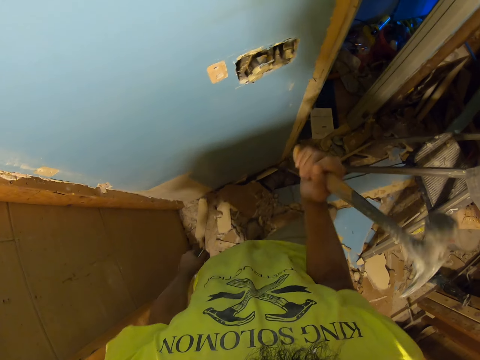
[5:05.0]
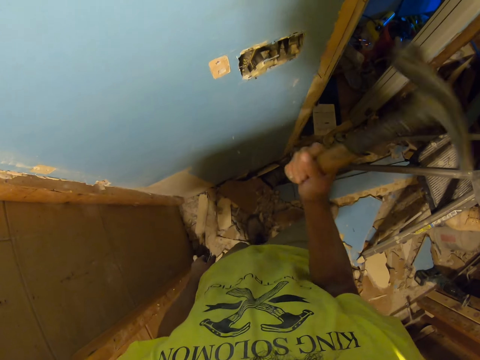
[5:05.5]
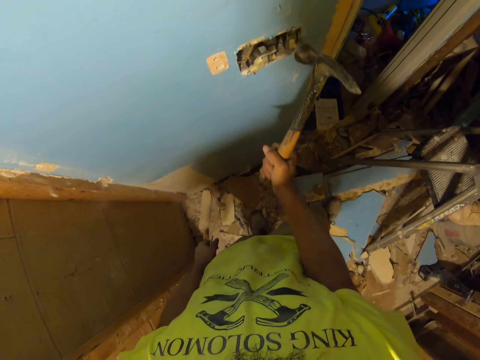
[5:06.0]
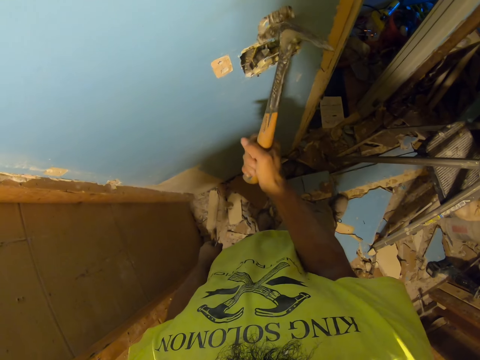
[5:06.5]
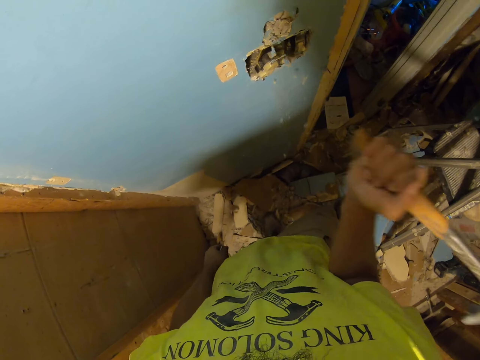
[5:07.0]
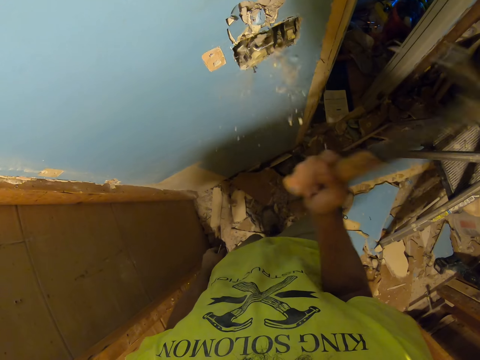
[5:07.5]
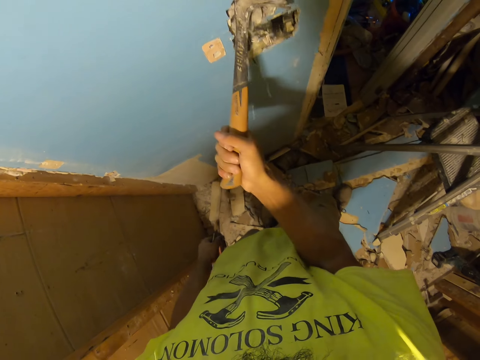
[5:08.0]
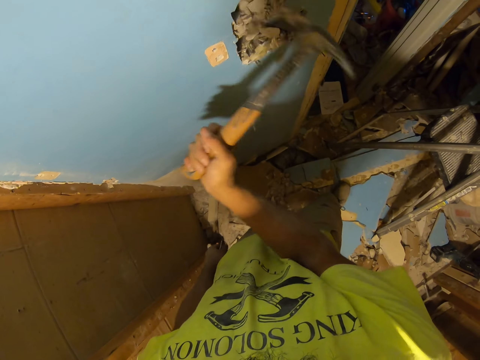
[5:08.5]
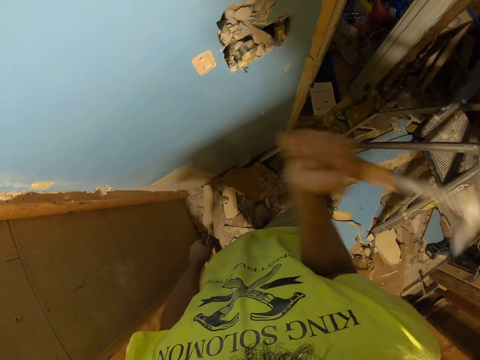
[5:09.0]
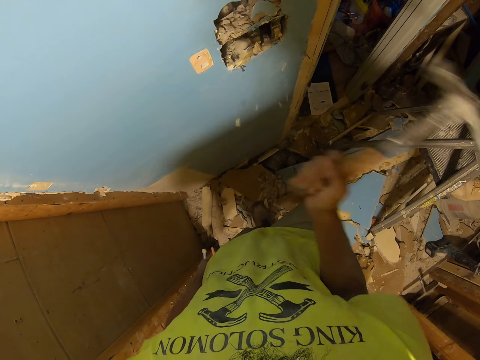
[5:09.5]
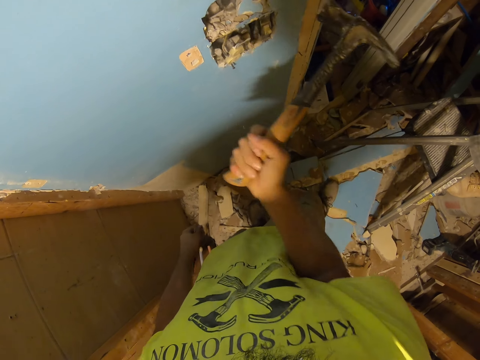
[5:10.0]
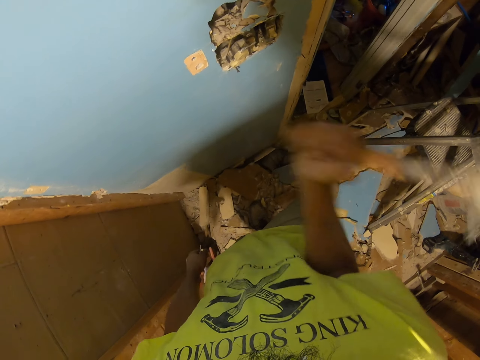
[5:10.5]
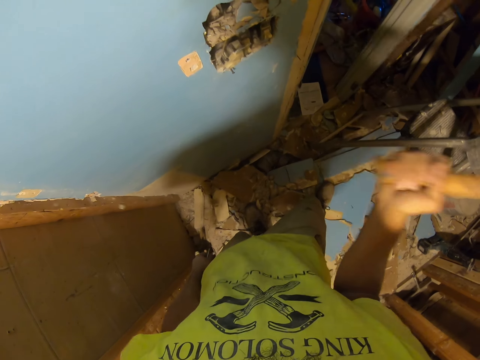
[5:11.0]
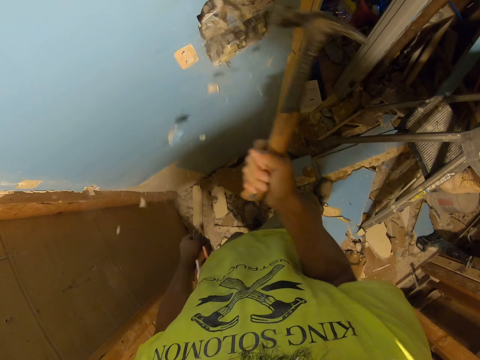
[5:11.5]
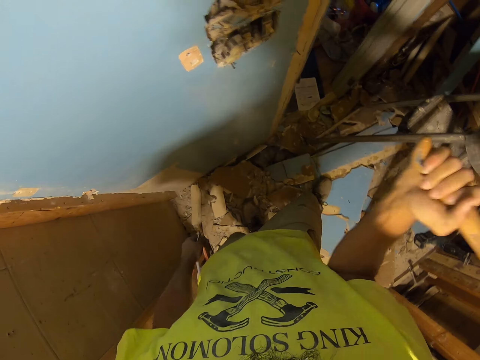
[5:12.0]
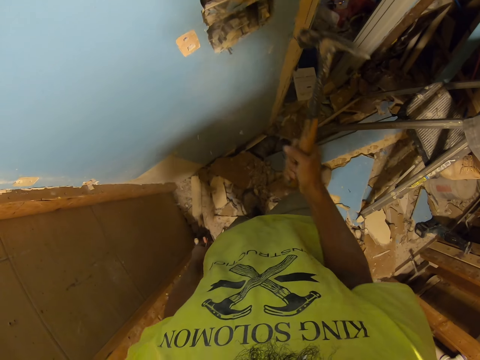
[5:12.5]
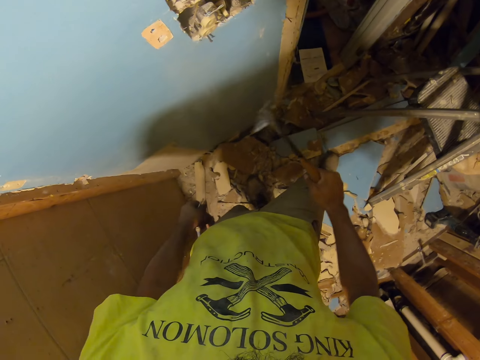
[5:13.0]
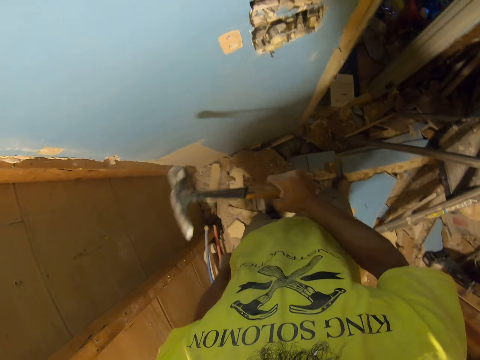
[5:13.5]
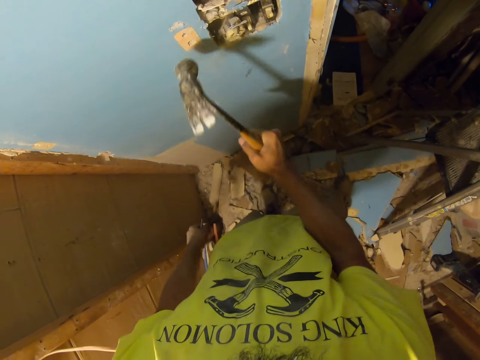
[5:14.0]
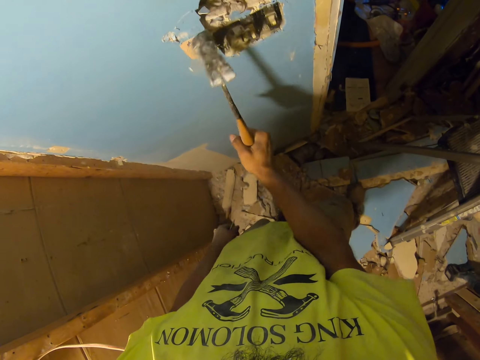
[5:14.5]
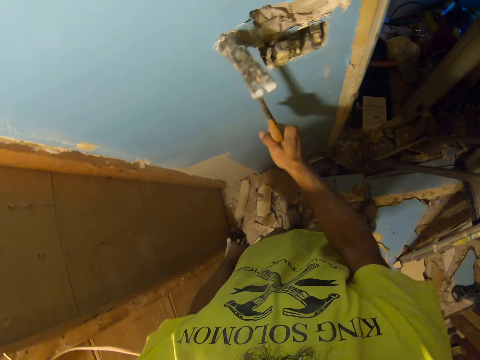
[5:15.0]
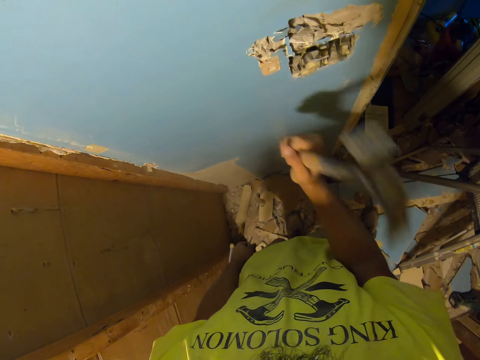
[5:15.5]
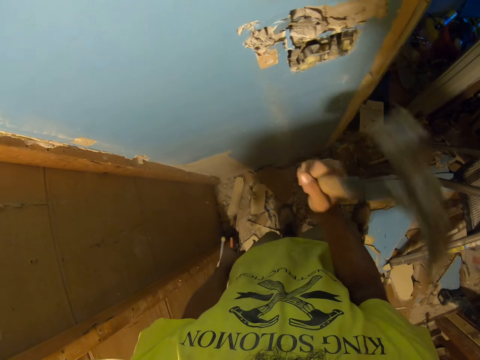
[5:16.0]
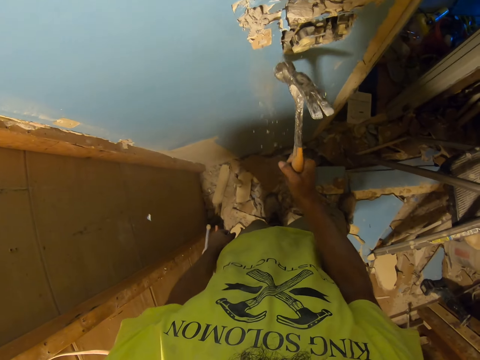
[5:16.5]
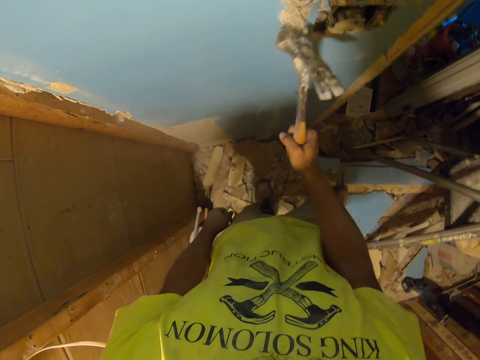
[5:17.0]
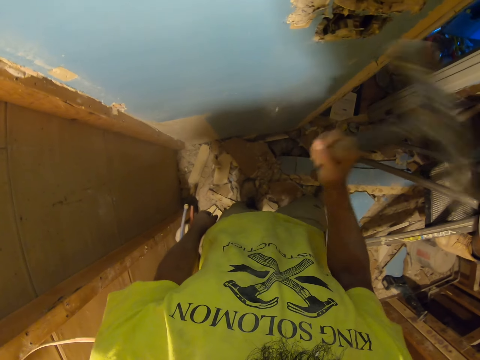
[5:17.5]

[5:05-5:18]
The camera wearer hits the wall using the hammer.

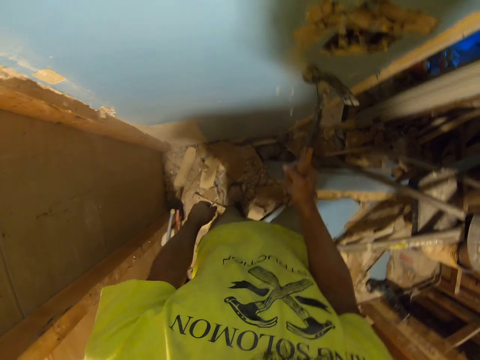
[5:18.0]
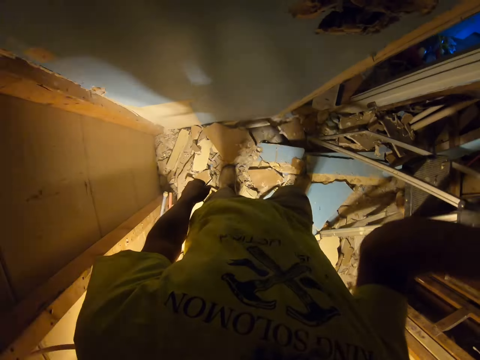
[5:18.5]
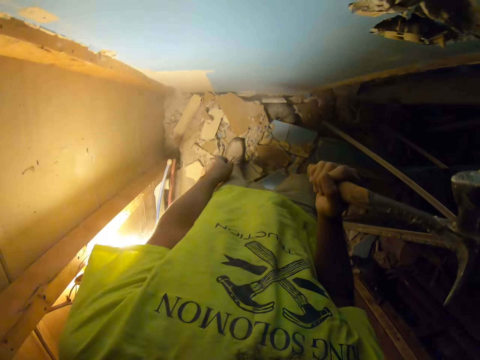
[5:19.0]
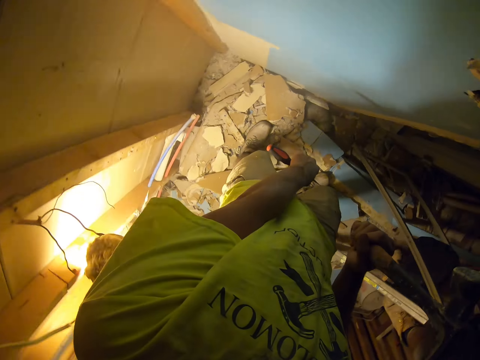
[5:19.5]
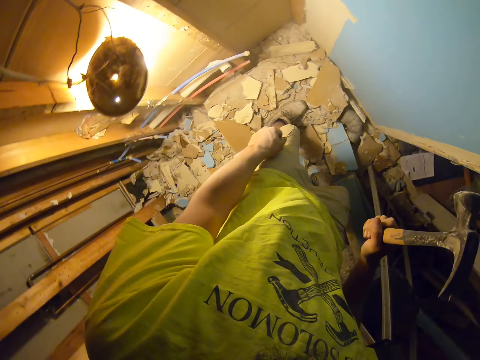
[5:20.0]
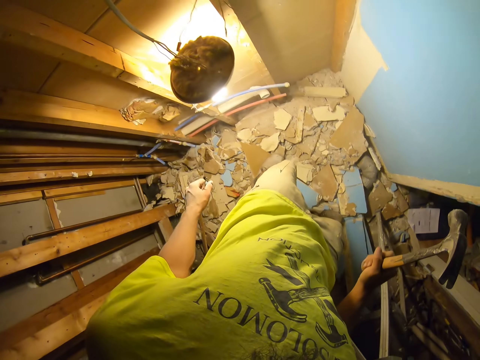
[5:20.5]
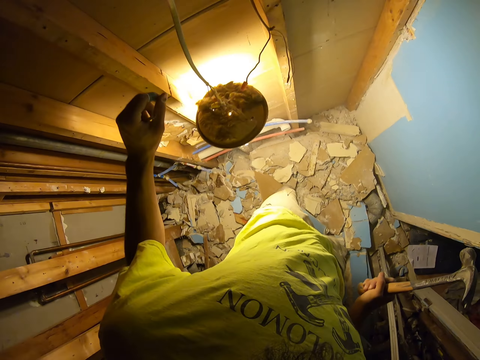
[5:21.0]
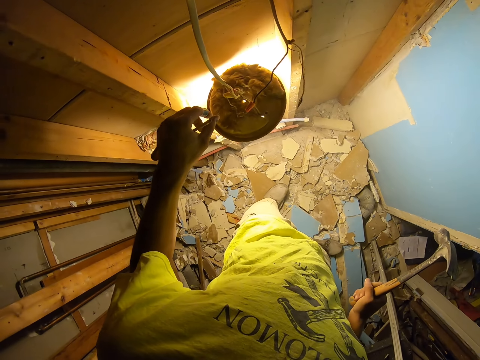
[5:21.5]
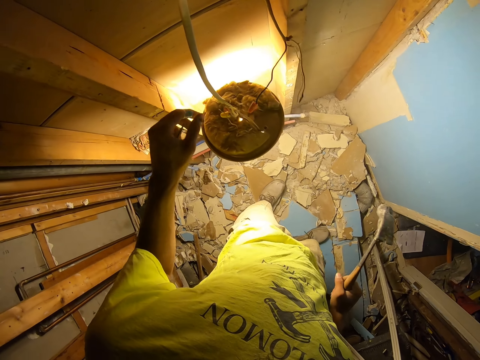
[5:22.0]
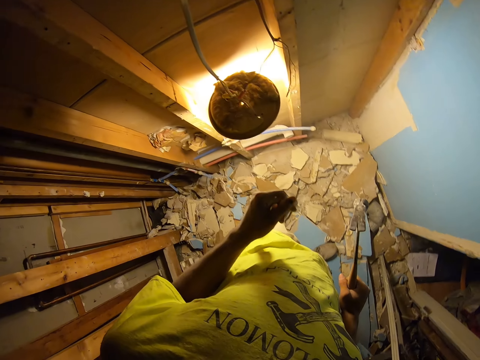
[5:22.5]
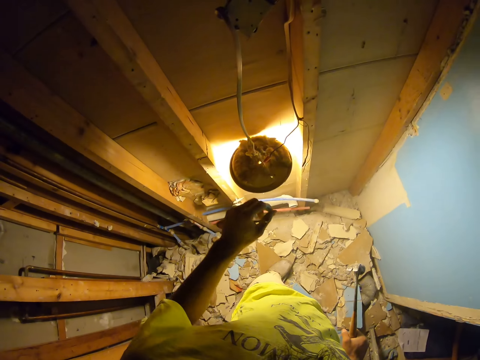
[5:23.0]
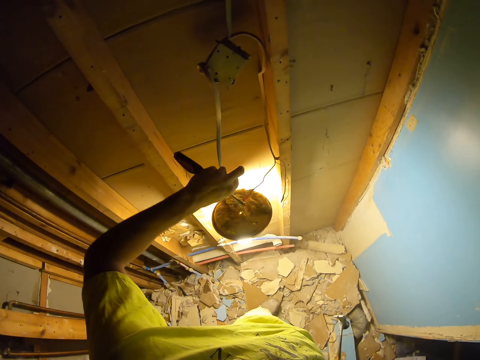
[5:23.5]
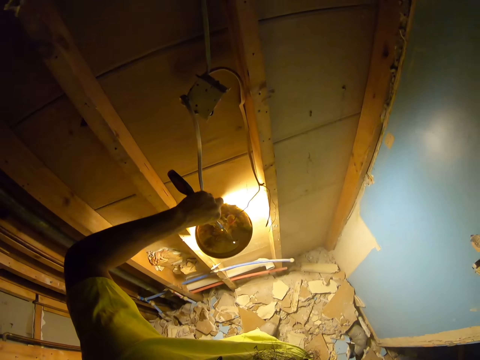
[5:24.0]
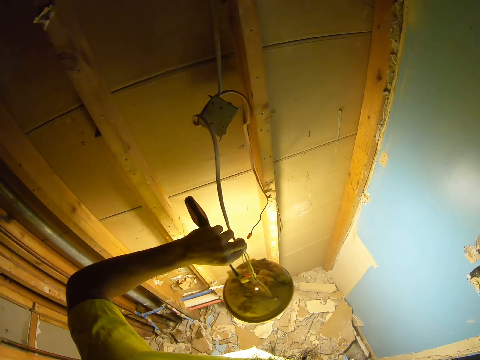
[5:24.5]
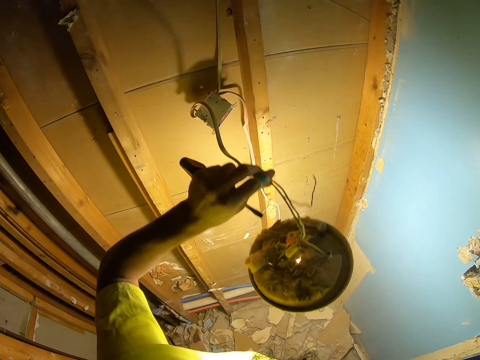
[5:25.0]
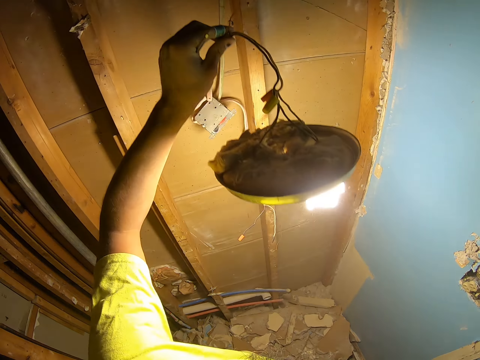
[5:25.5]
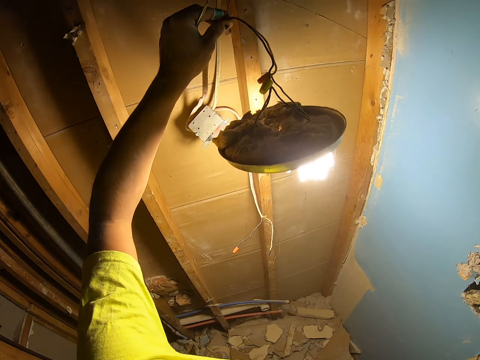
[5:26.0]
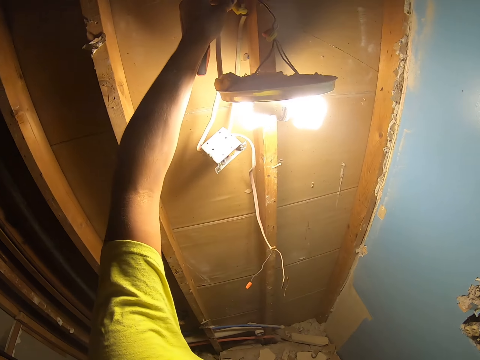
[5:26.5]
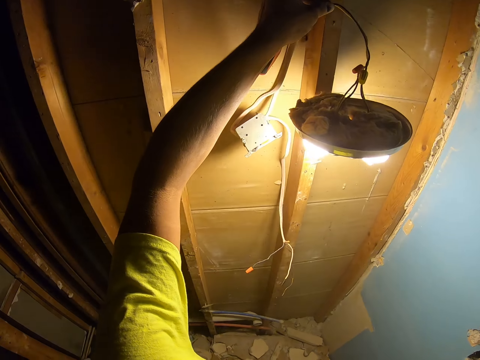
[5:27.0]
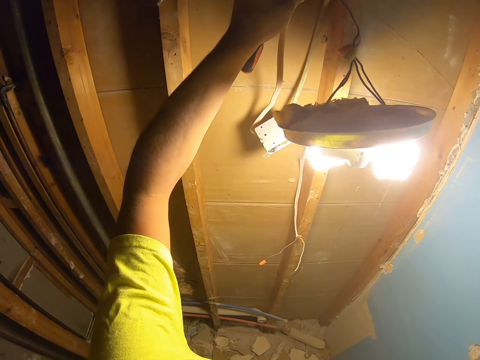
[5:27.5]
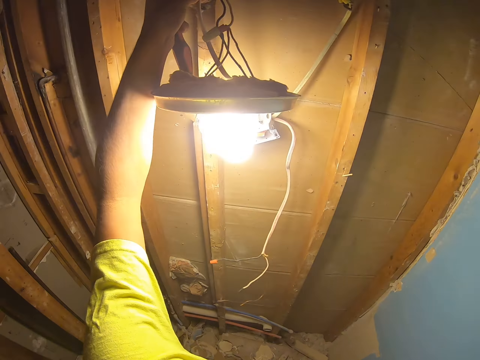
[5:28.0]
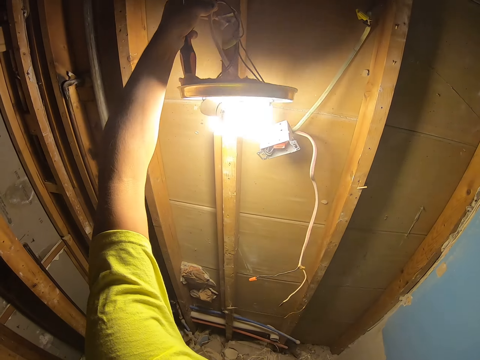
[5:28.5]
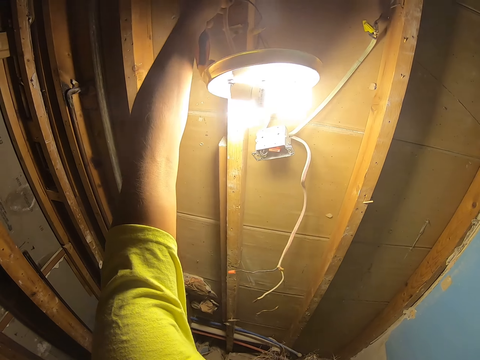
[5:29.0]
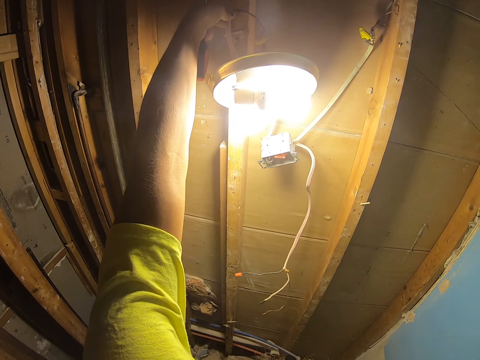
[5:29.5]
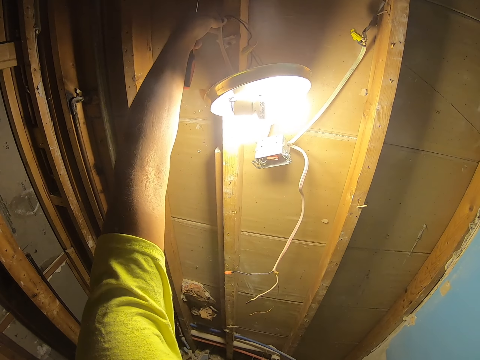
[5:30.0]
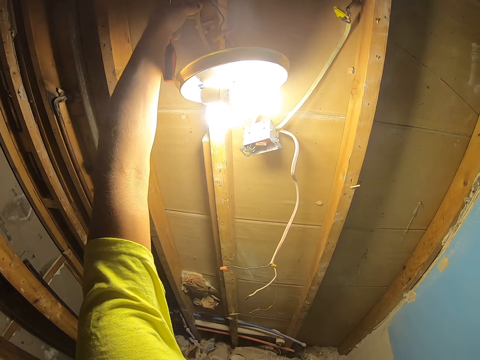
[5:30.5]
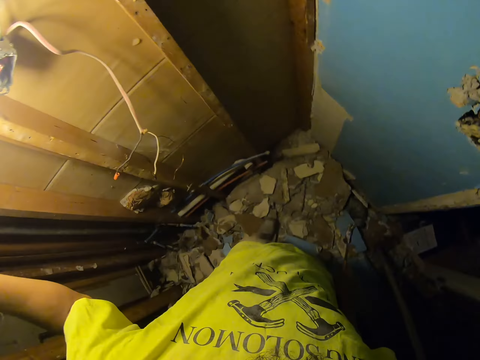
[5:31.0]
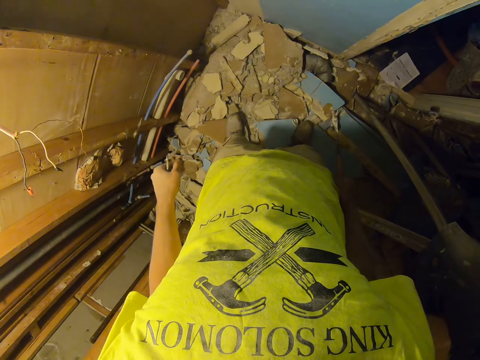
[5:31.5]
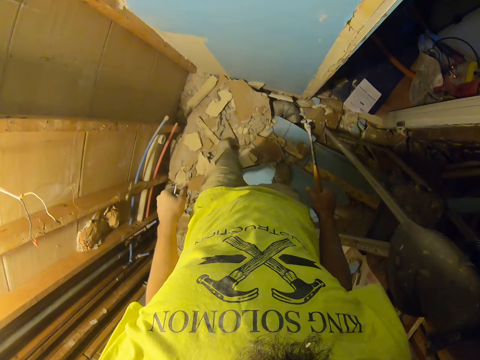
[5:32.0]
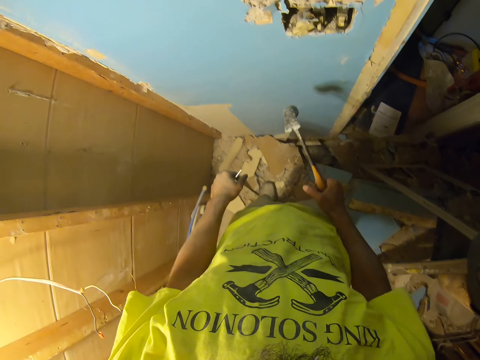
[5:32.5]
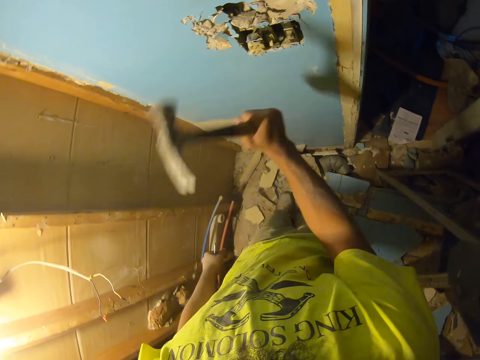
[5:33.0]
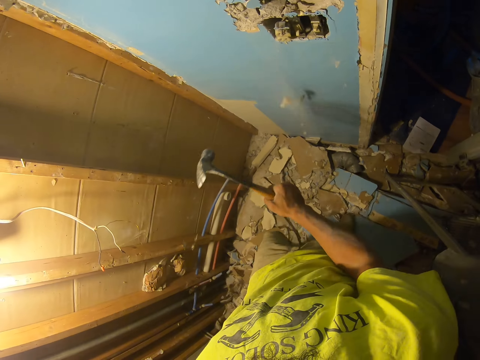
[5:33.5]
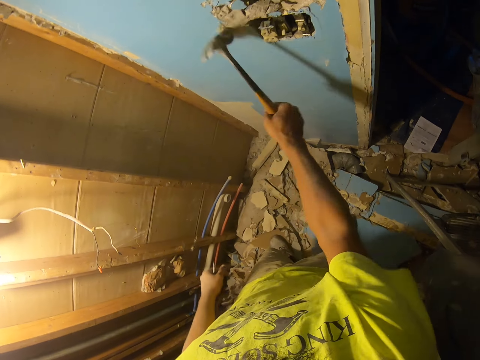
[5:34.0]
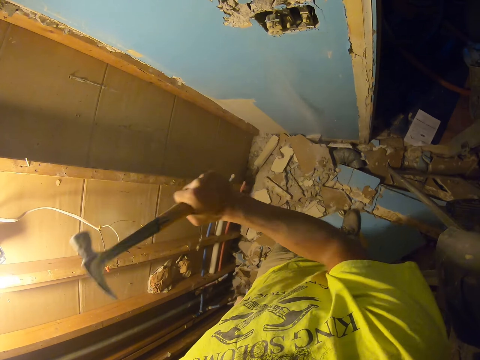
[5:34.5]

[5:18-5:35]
The camera wearer turns around the room. They touch the cable or wire. They lift the cable up. They put the wire on a hook. They turn around the room again. They continue hitting the wall using the hammer.
